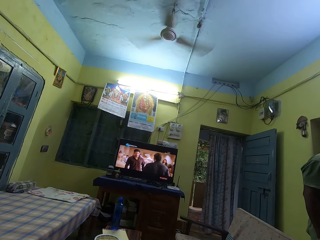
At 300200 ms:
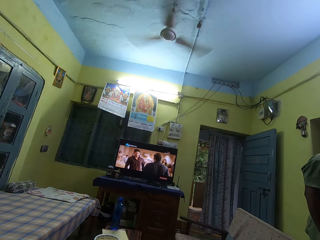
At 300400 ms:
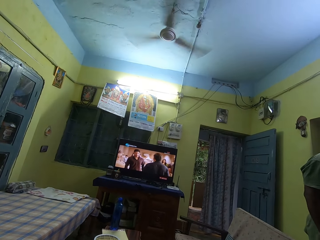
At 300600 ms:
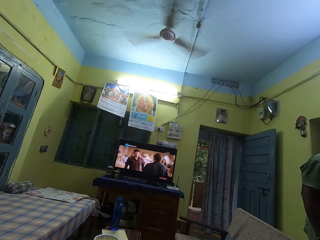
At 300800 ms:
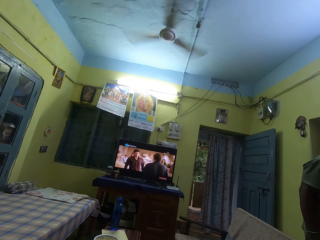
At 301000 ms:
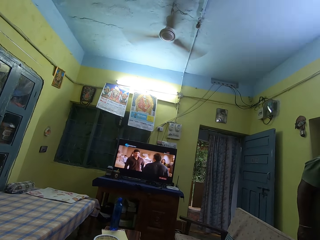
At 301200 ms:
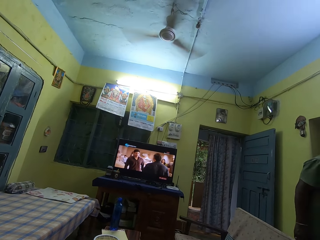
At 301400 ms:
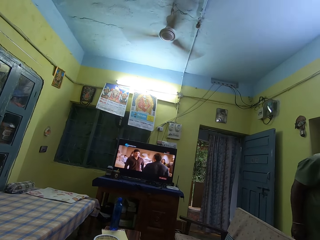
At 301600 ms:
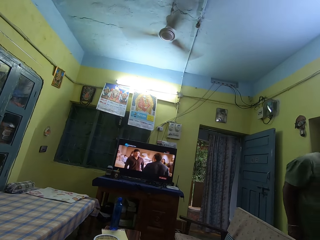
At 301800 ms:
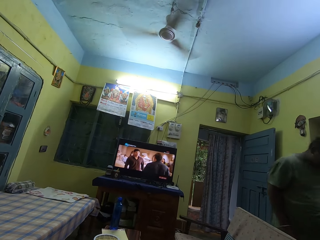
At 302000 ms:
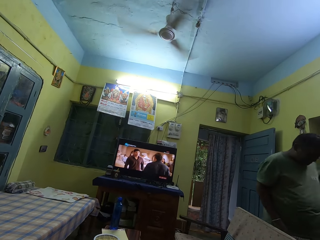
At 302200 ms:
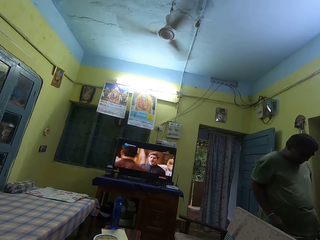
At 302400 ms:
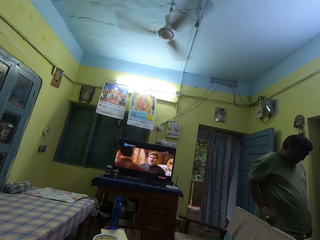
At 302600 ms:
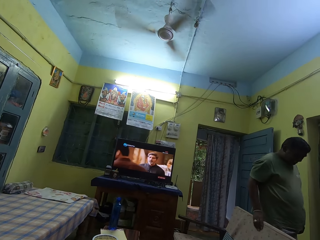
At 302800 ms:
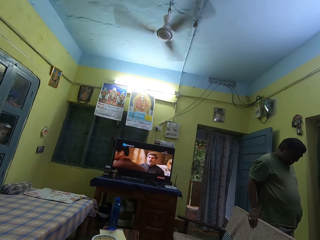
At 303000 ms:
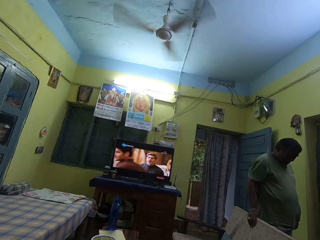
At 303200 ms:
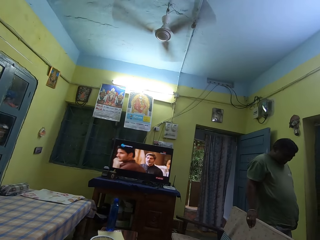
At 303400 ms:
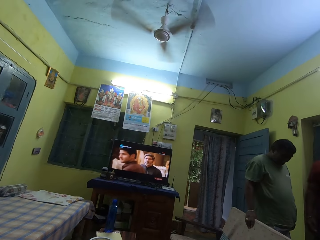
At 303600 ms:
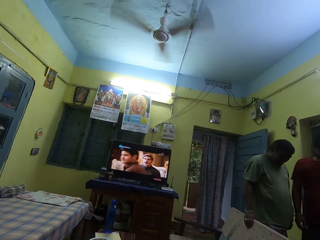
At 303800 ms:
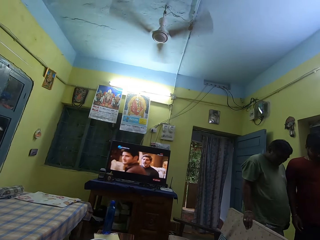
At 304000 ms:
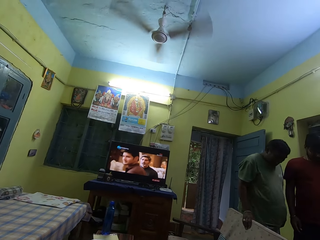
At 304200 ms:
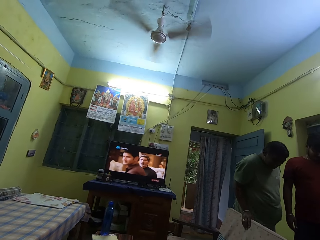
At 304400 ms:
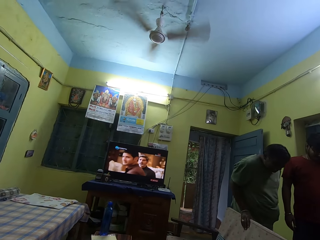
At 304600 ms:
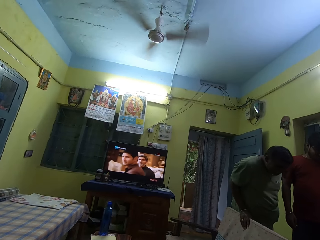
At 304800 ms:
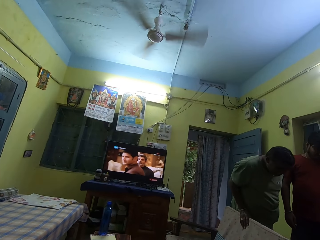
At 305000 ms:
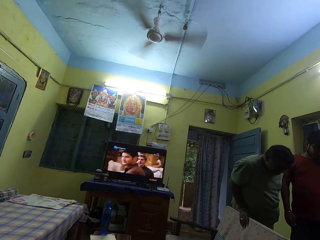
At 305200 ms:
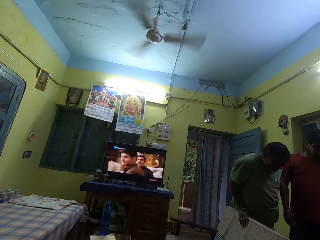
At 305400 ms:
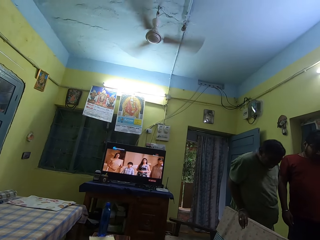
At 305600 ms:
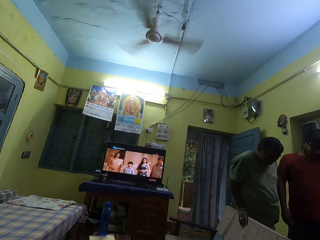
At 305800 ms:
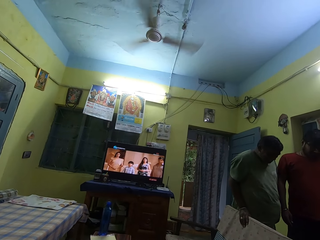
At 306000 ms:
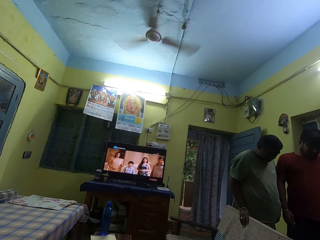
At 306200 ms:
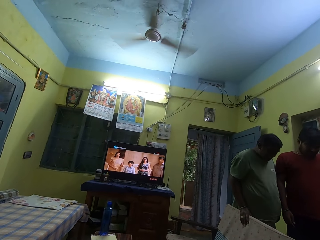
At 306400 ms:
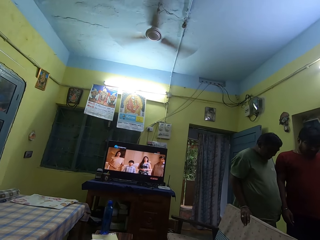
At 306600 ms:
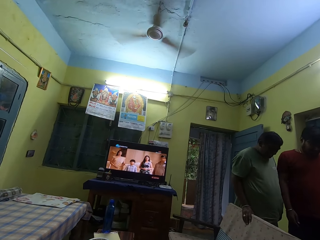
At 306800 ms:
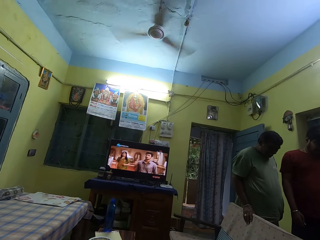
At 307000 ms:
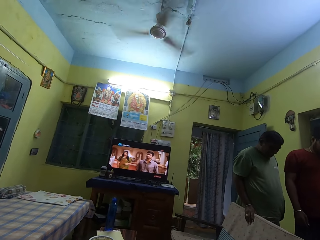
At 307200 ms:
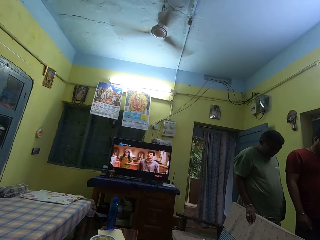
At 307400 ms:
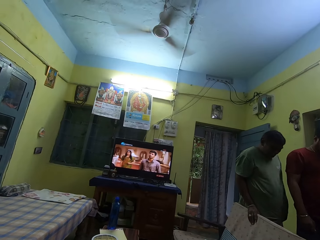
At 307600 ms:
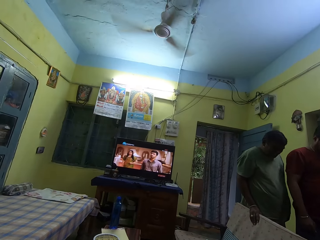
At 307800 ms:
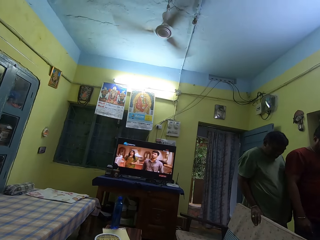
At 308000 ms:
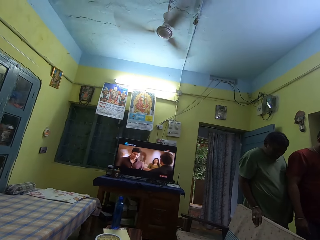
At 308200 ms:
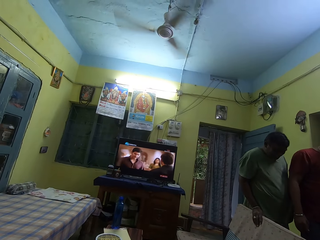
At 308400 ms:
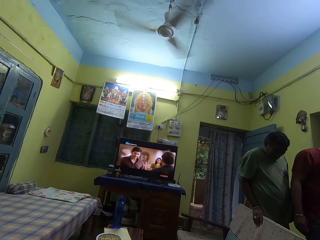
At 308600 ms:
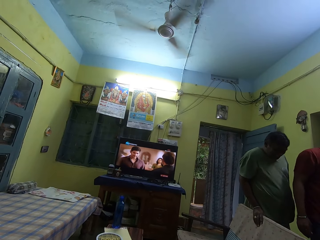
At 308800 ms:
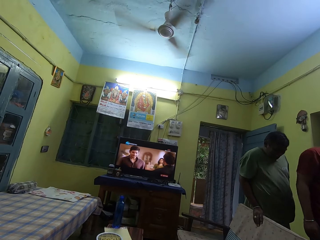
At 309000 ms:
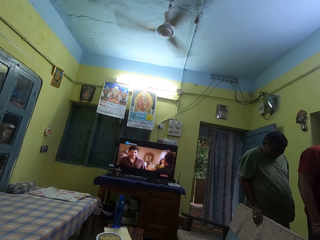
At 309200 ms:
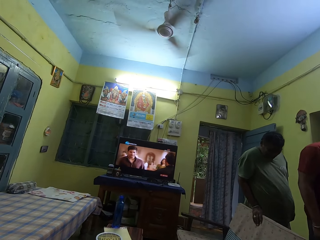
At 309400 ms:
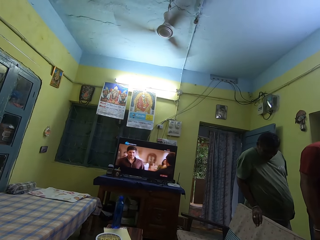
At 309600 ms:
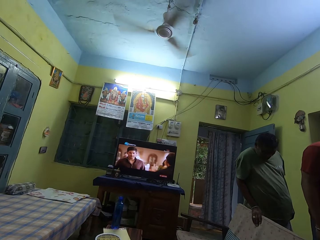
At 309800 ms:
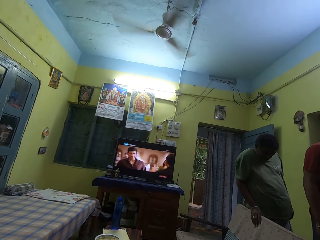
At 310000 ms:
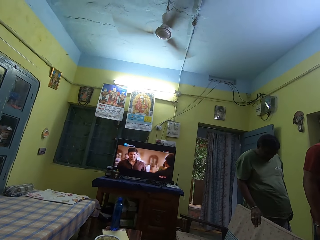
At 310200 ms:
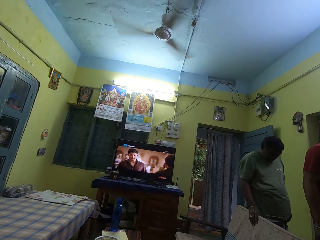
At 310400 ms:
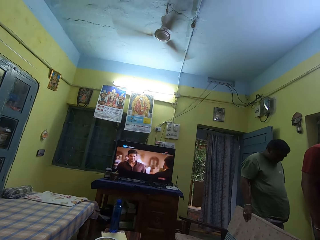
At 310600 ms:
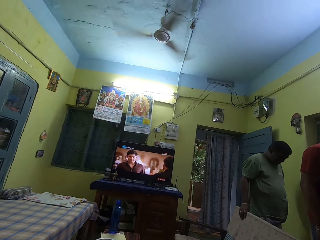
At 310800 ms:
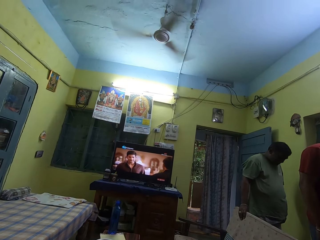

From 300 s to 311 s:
The man holds the chair with his right hand. The camera wearer talks. They watch the television. The man moves his right hand on the chair.

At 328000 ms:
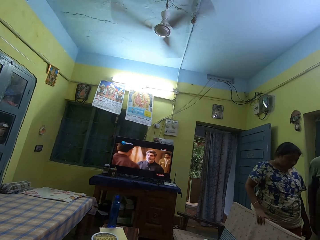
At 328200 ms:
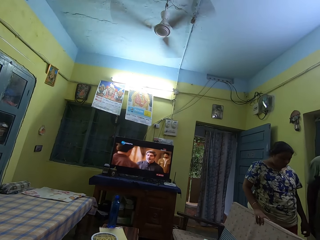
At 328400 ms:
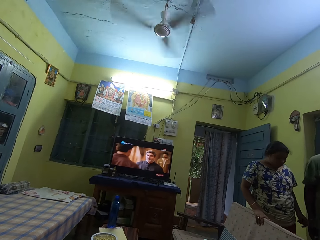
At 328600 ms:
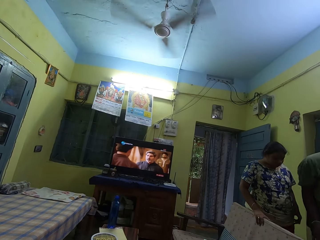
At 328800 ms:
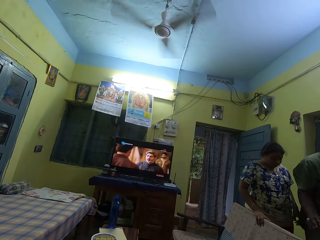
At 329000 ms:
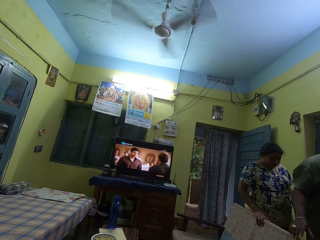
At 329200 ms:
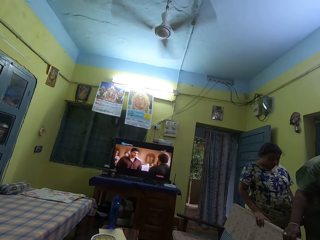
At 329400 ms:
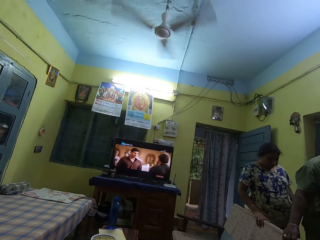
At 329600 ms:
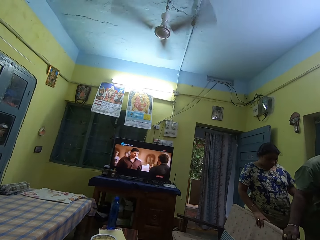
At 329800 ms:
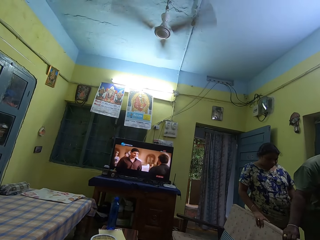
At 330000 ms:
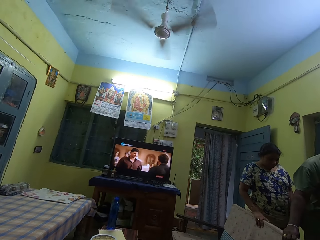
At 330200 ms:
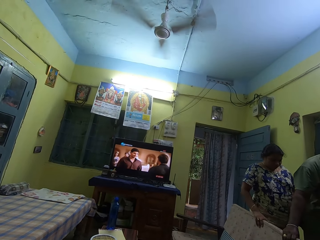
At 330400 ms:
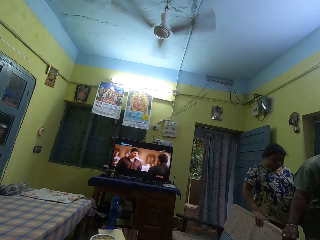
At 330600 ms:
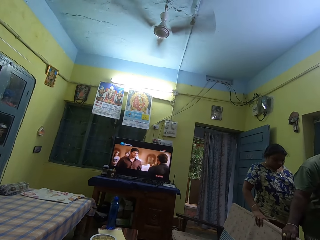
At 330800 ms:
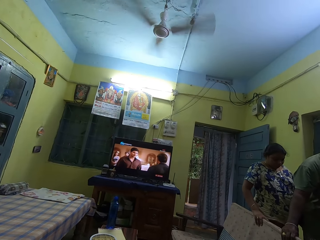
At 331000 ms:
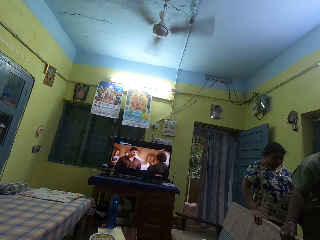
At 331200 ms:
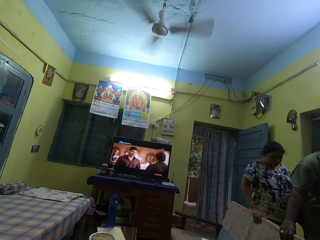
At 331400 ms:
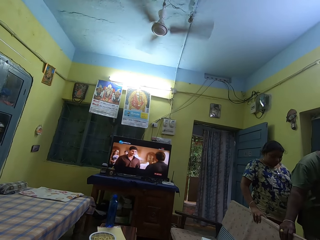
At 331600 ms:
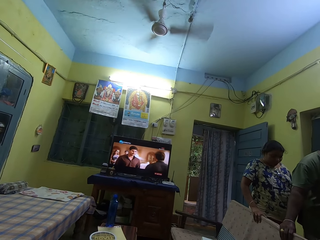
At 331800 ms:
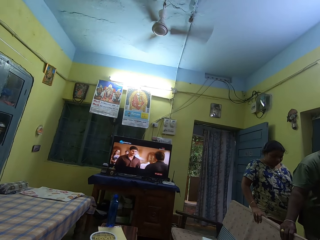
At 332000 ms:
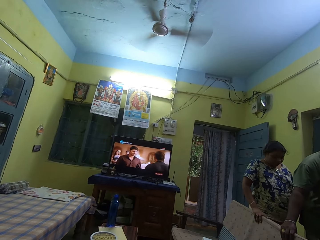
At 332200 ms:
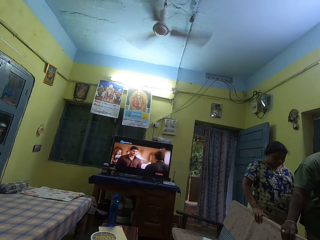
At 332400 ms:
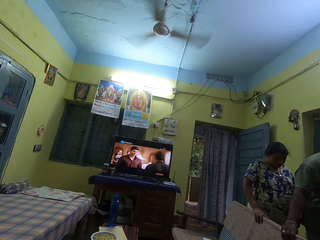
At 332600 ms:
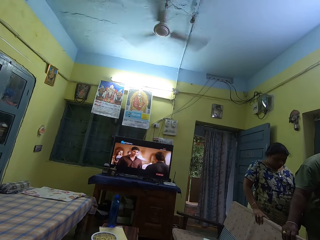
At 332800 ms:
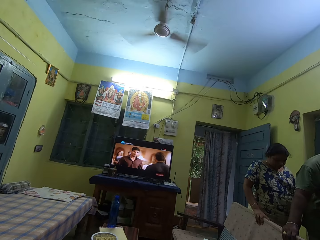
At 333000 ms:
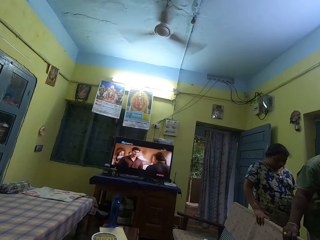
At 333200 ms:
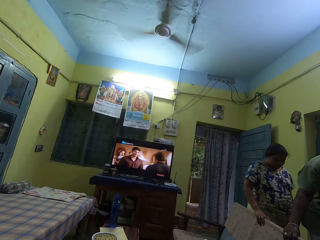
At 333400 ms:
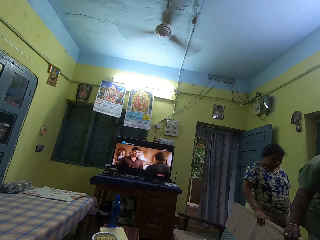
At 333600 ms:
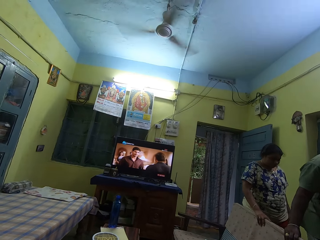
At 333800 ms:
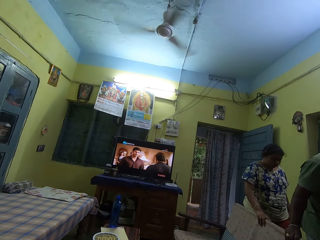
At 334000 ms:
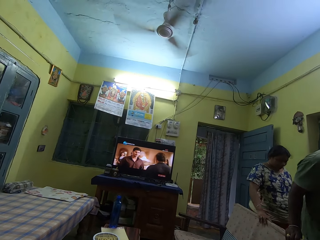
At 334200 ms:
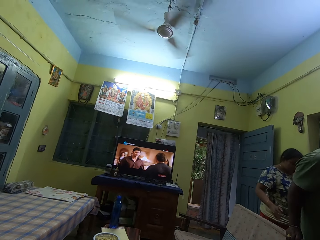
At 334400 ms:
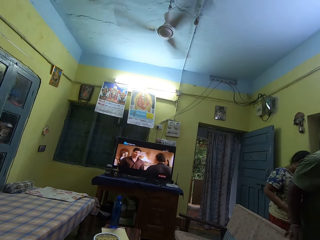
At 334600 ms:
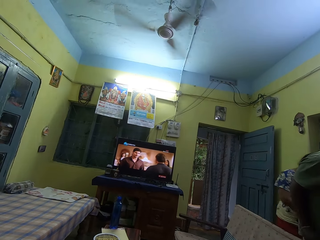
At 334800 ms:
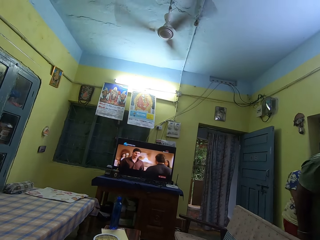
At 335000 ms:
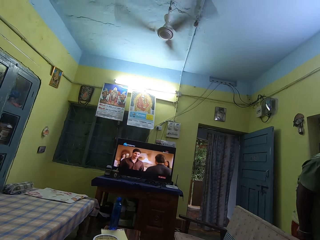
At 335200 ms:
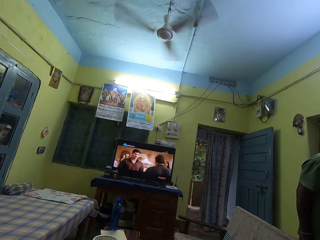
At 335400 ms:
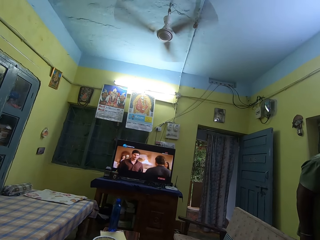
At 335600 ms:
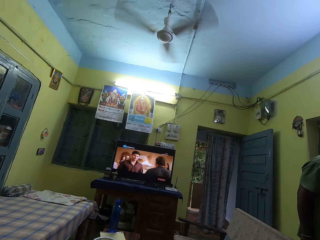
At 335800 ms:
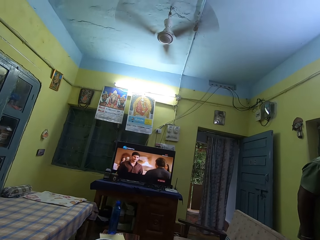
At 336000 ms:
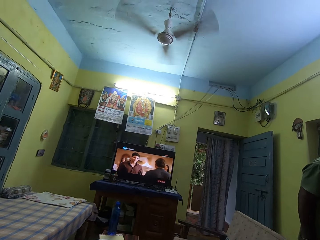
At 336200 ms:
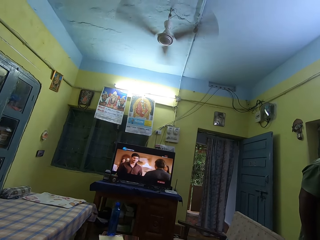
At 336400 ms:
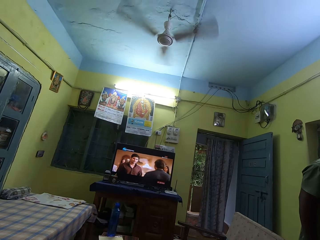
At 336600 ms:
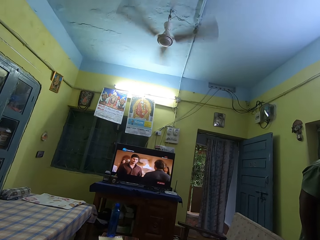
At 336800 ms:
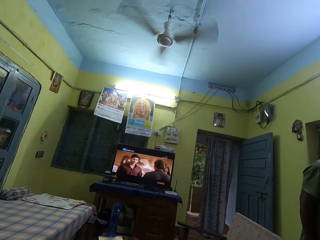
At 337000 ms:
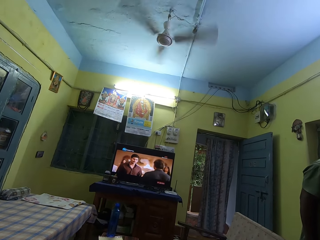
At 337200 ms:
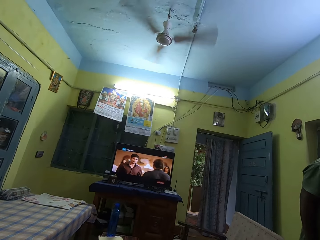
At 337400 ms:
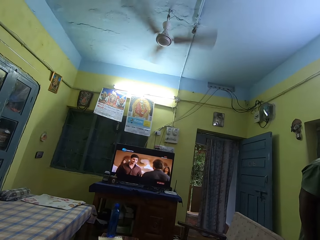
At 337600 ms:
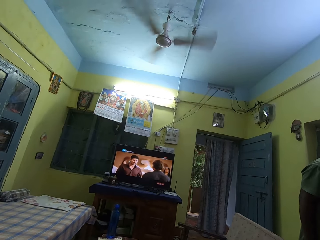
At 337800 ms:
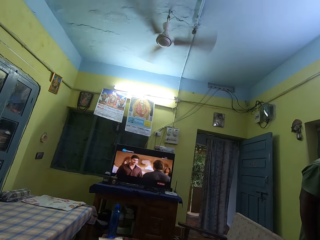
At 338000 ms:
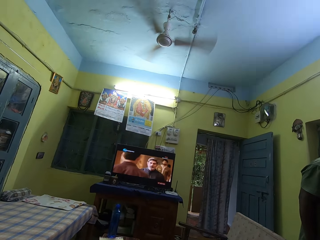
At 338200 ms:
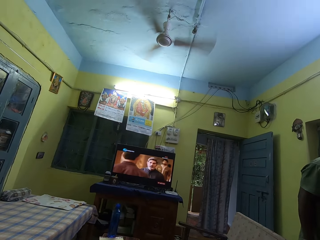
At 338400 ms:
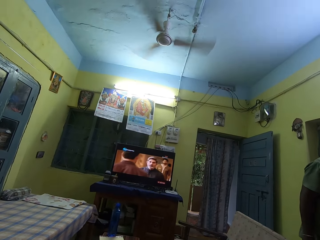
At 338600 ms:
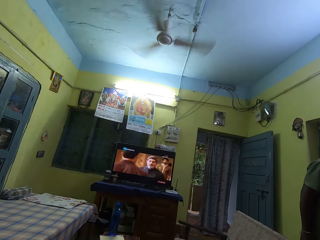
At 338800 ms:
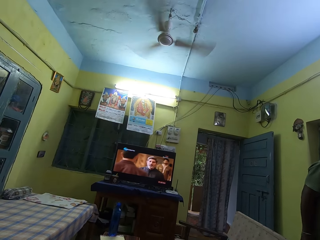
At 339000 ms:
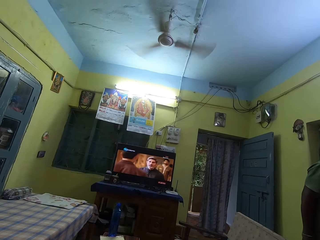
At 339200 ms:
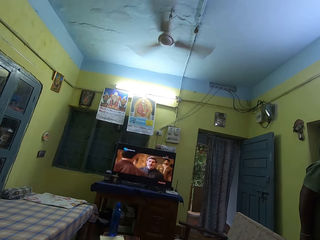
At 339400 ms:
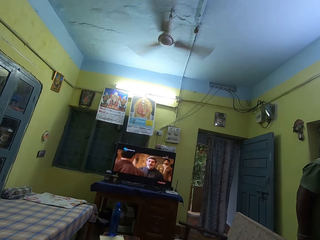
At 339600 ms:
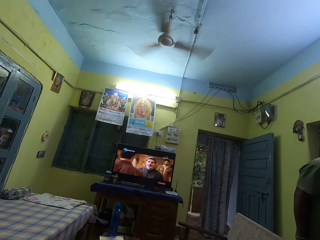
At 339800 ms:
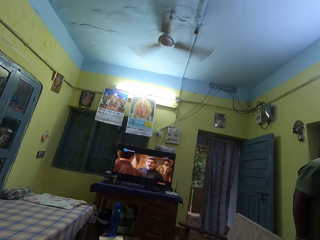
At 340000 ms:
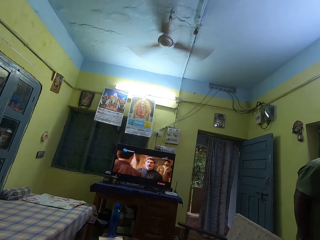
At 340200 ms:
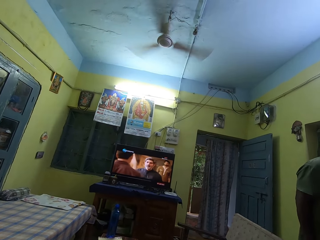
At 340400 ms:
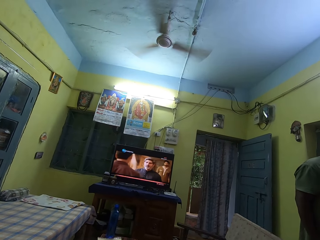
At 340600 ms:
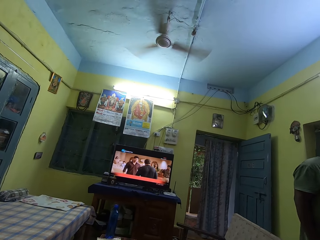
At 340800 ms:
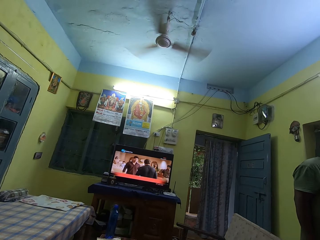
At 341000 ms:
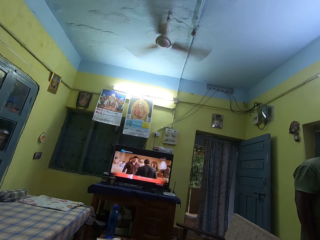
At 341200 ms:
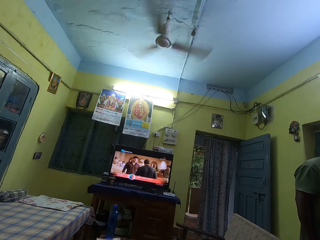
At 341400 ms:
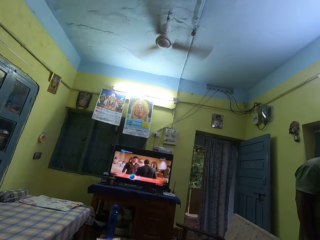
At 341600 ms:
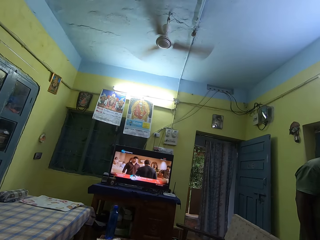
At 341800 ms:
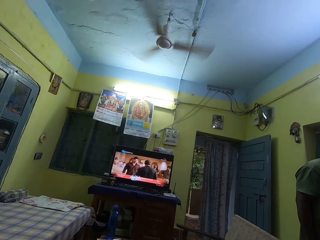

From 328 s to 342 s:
The woman holds the chair with her right hand. The man holds the chair with his right hand. The woman removes her right hand from the chair. The woman interacts with the man and another man. The first man removes his right hand from the chair. The camera wearer interacts with the woman, the first man and the other man. They talk. They watch the television.
